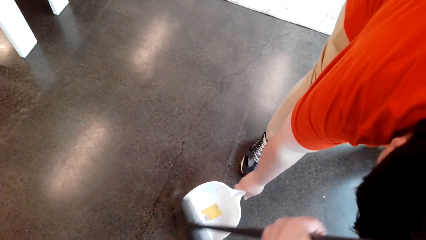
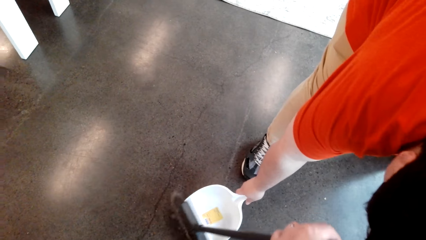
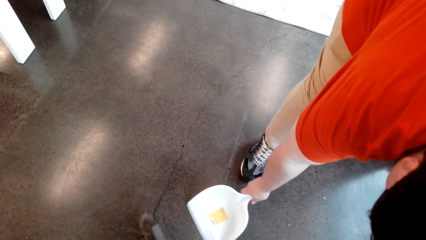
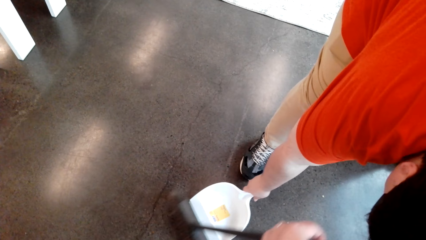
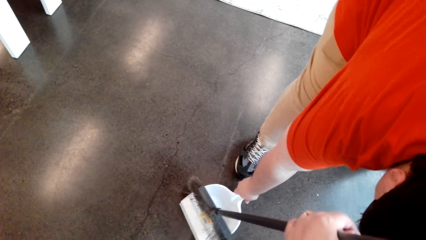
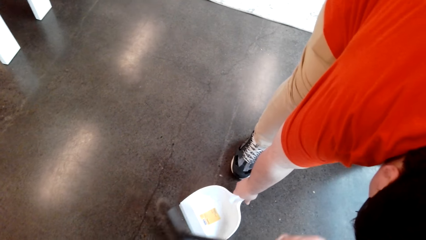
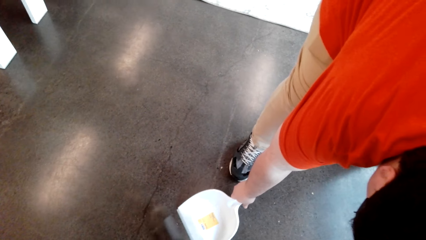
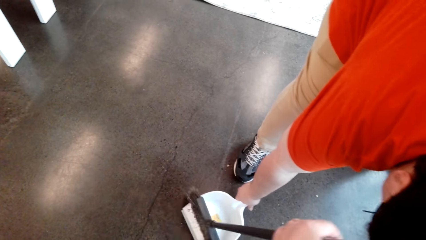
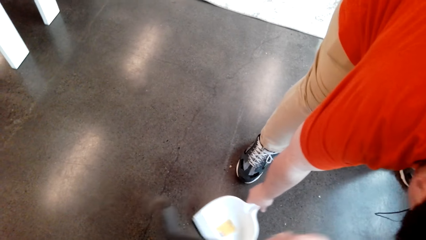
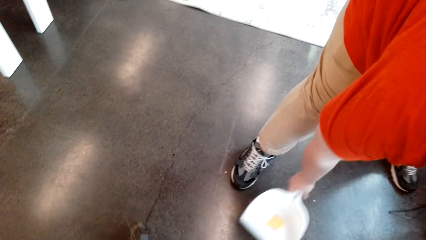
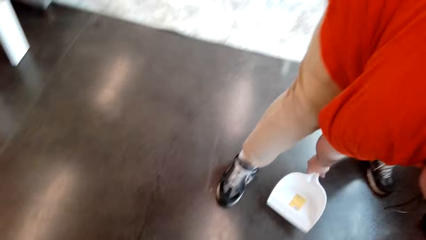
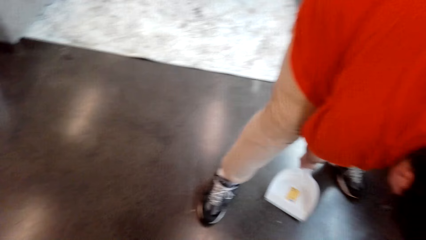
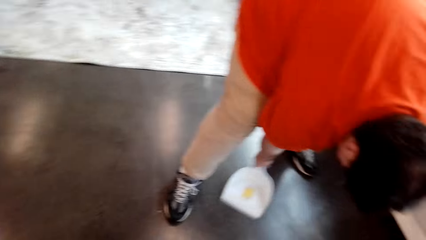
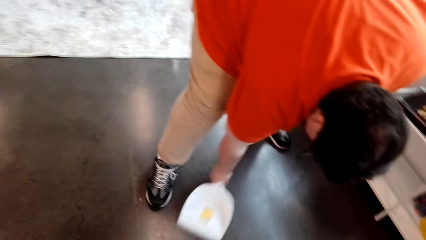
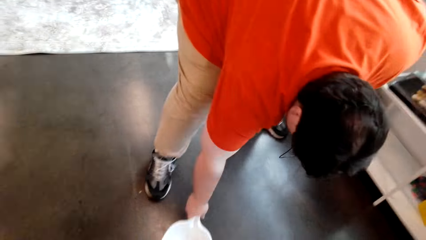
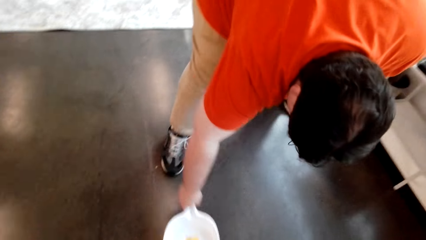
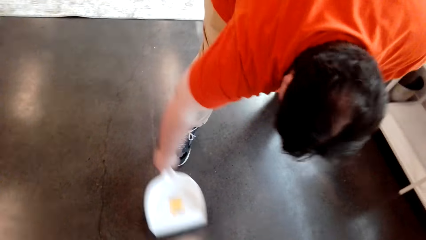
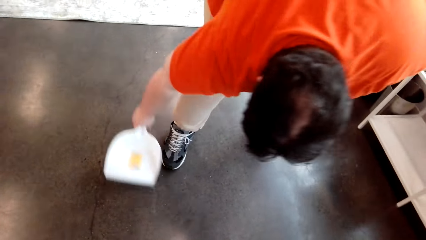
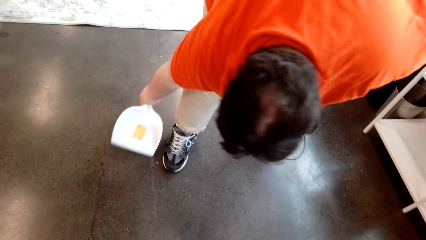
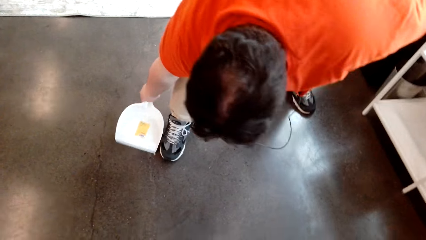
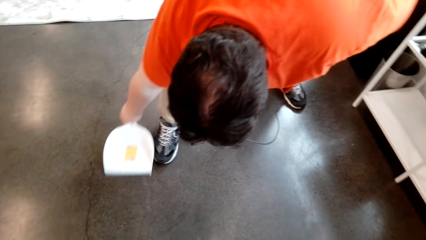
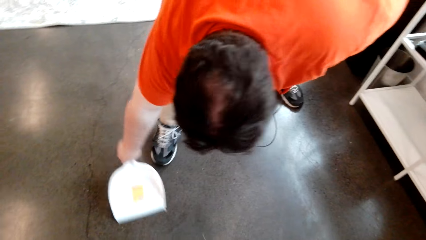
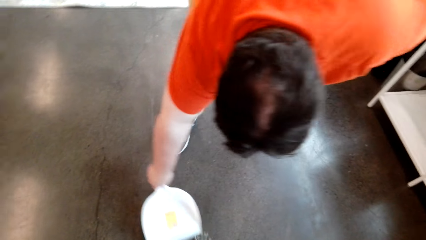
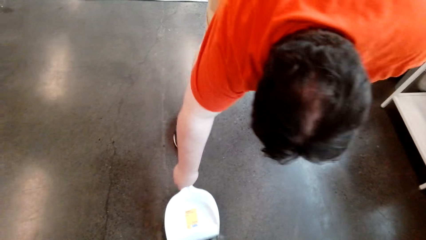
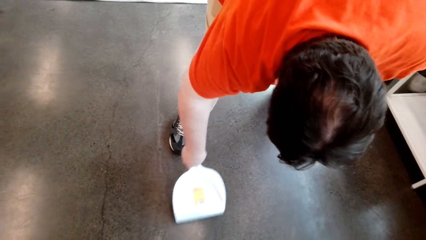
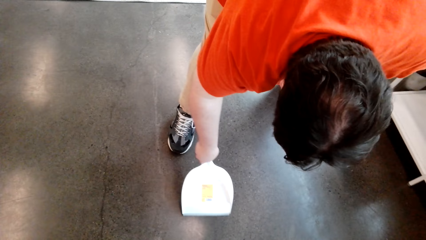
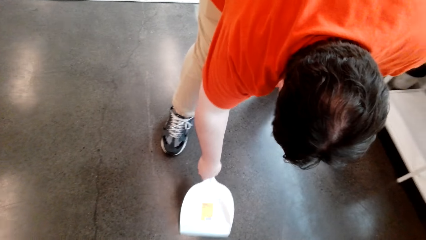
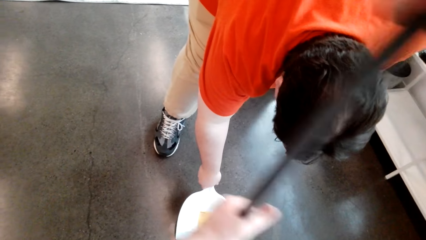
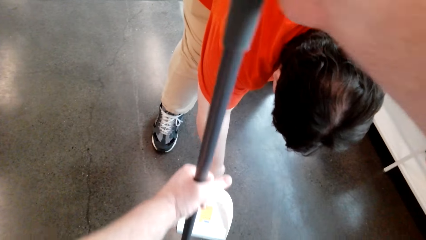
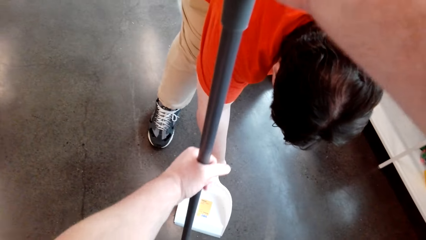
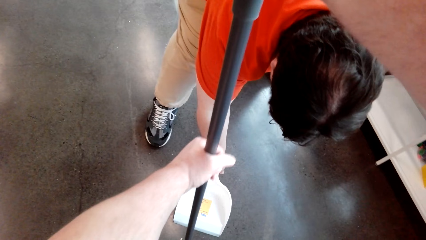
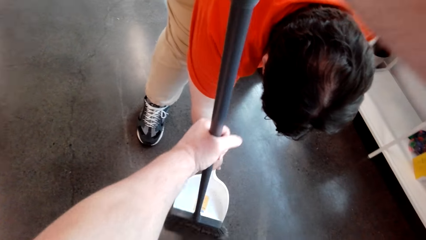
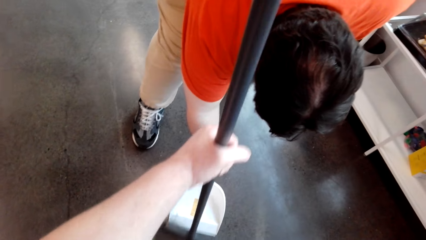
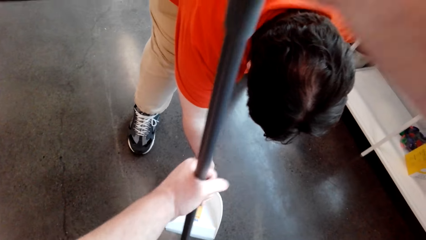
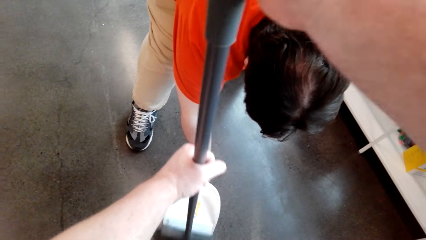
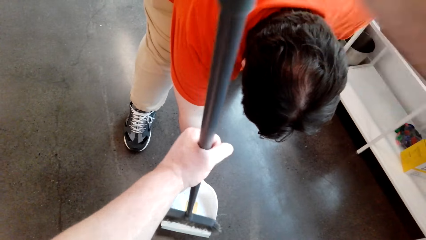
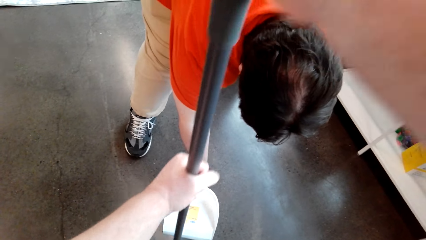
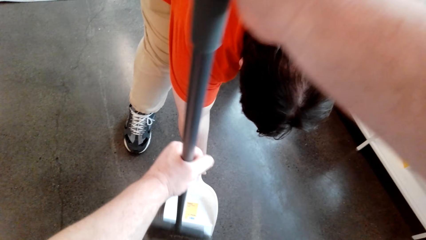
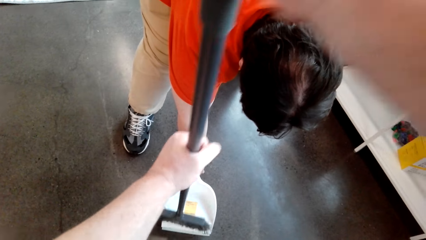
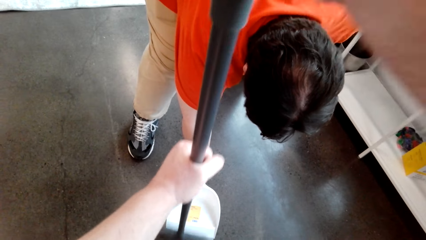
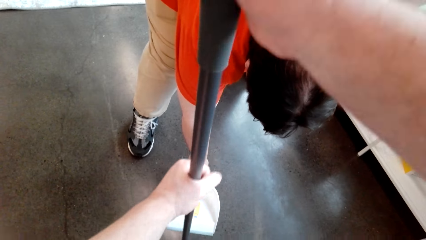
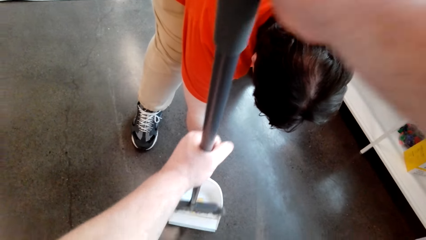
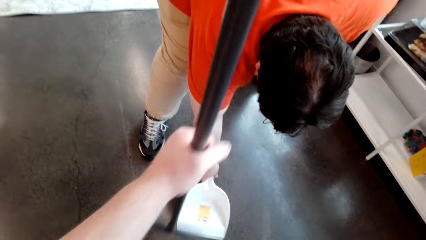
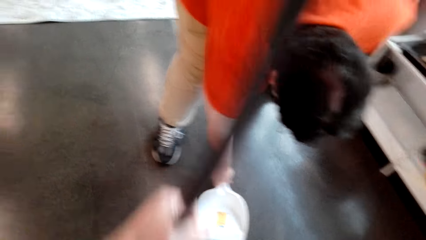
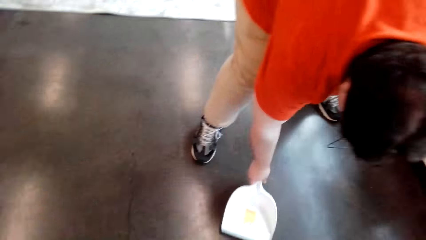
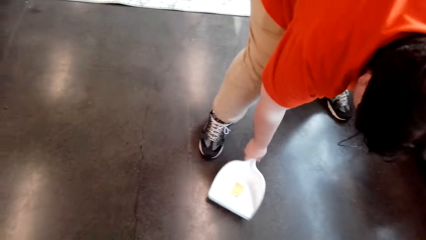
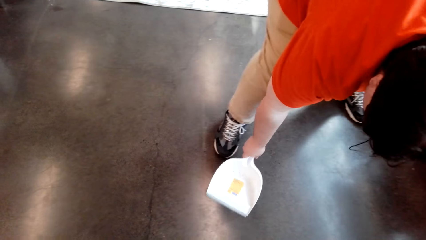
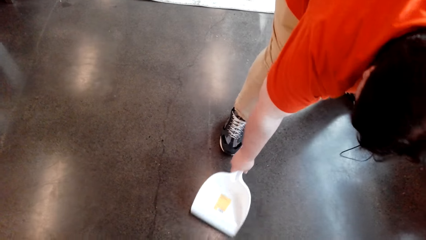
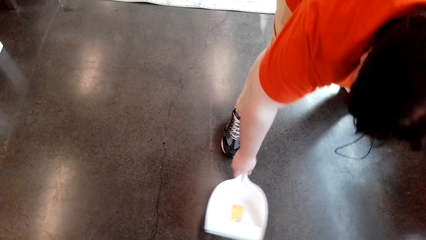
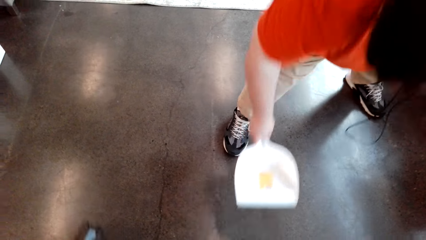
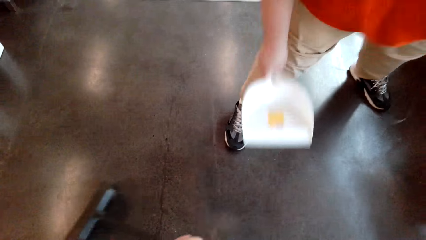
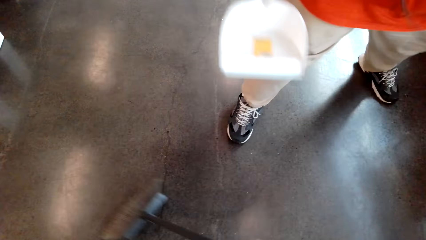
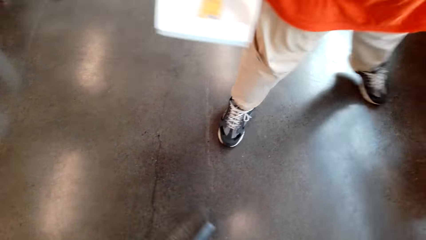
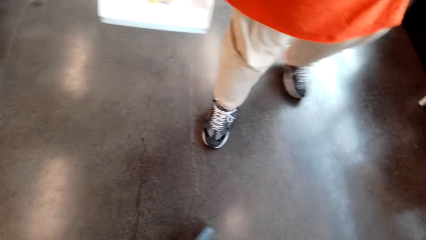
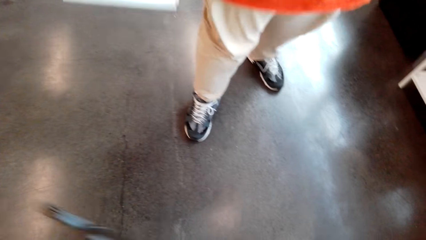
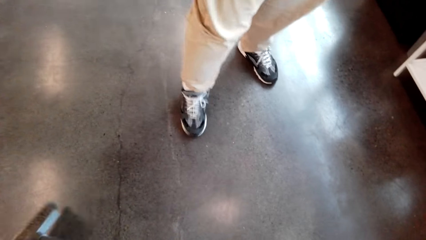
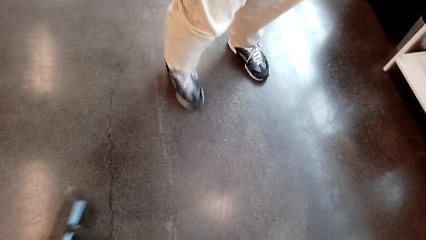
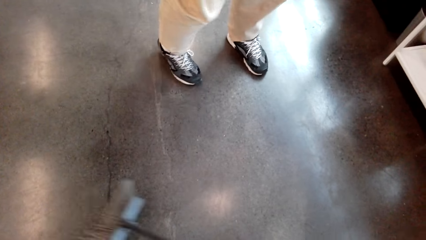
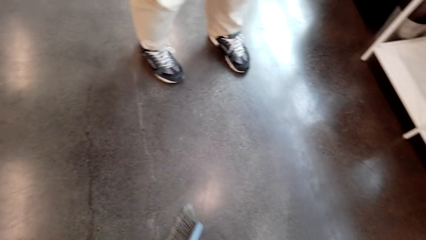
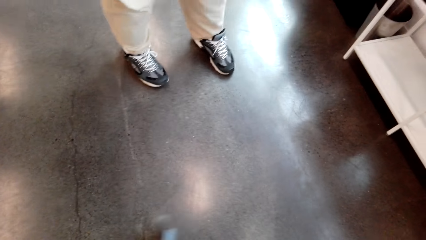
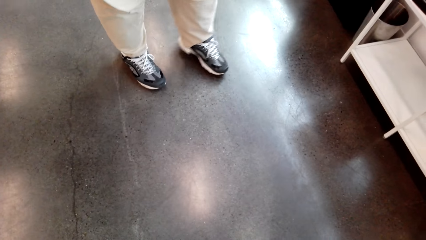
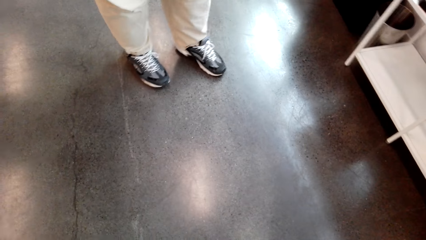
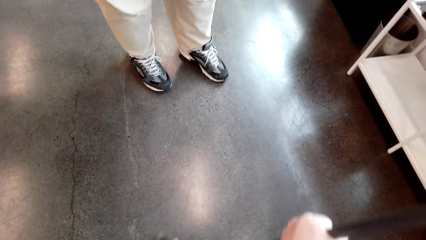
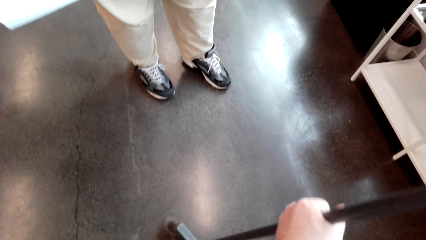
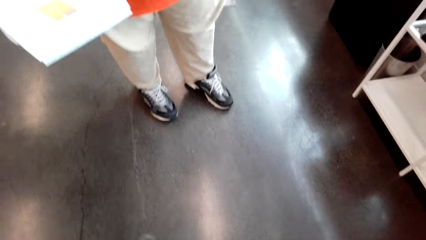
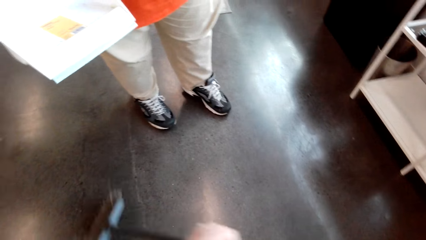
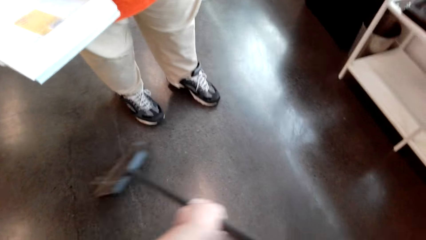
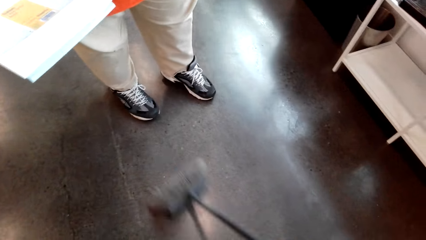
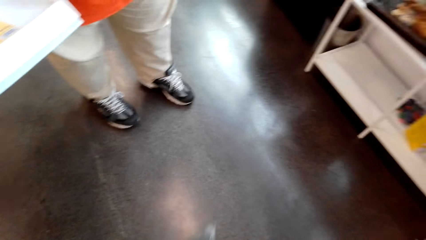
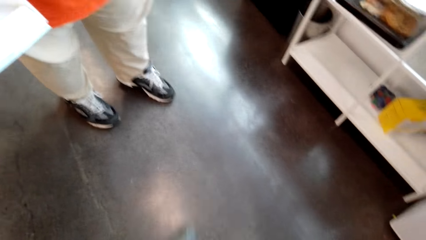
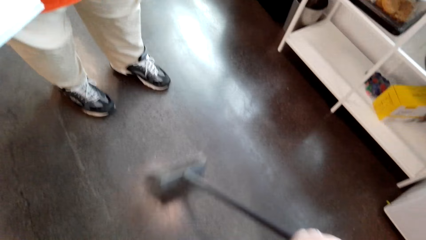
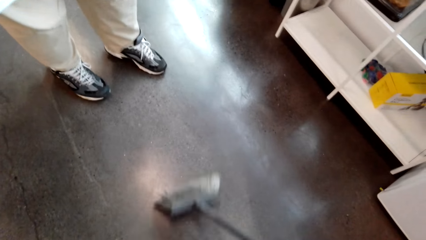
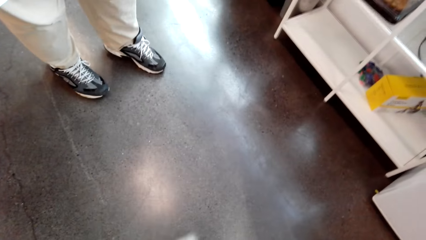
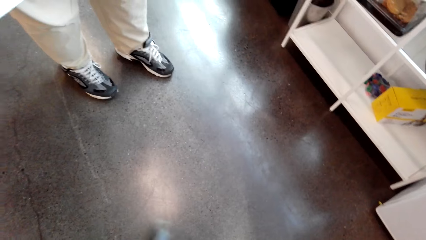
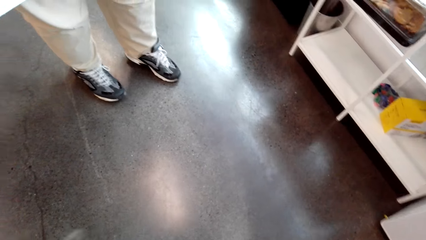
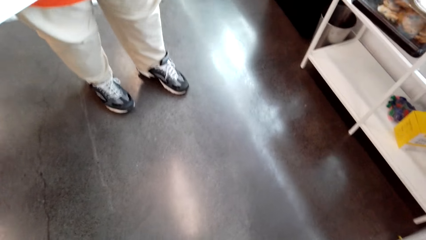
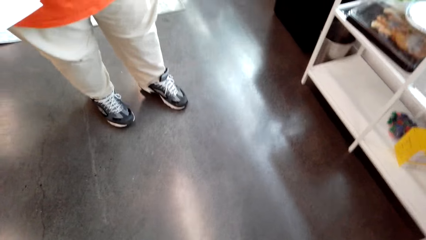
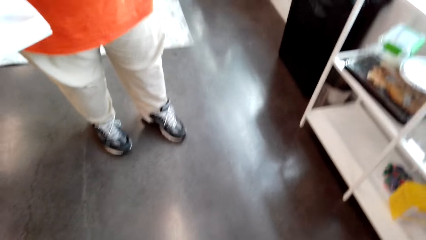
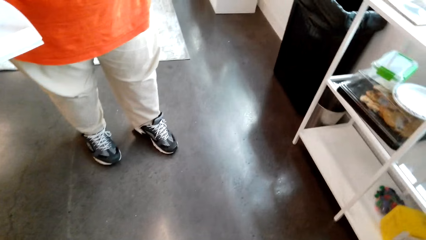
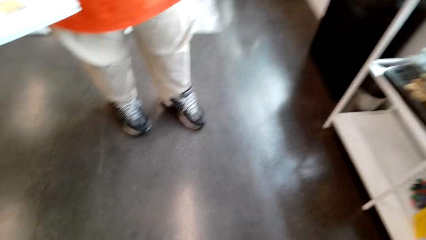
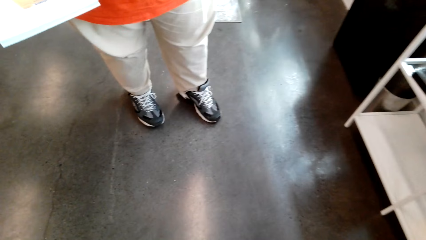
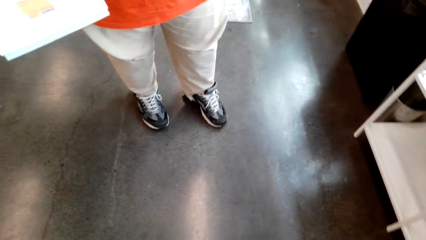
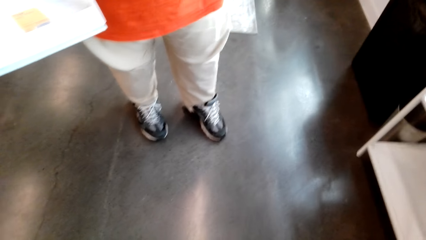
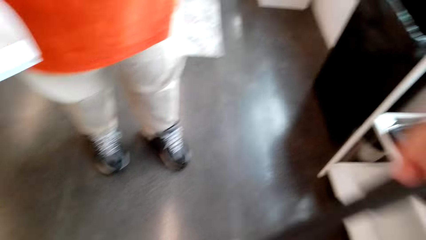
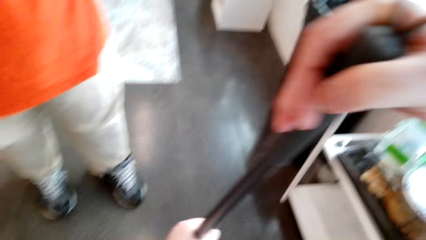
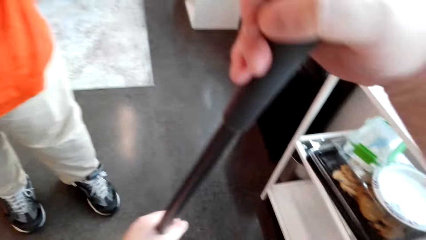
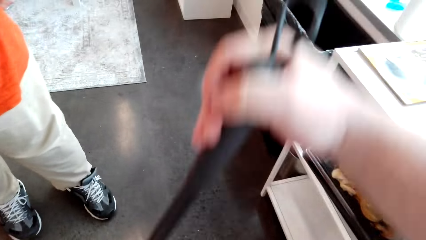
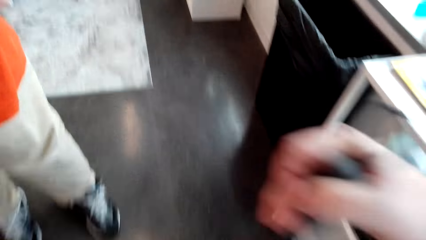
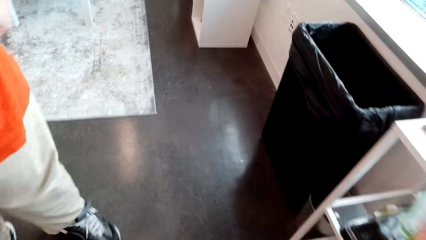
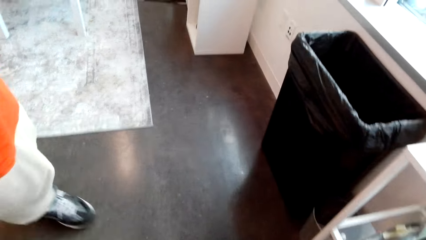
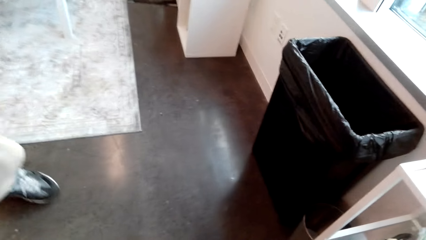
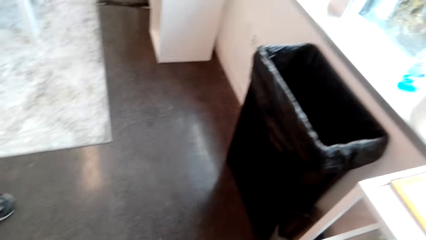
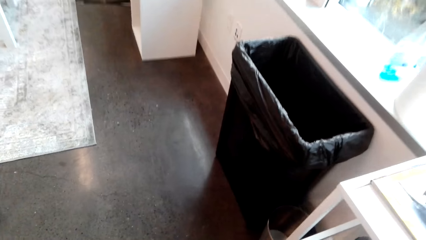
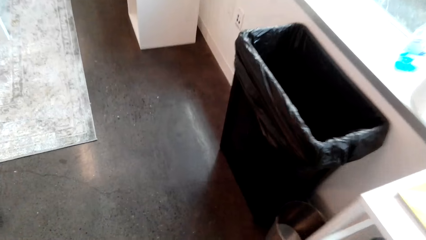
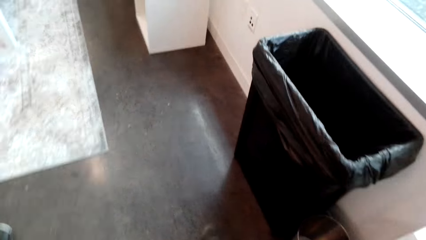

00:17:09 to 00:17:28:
The camera wearer puts the dirt in the dustpan with the broom. A man places the dustpan on the floor. The camera wearer puts the dirt in the dustpan. They sweep the floor with the broom. They converse with the man.
